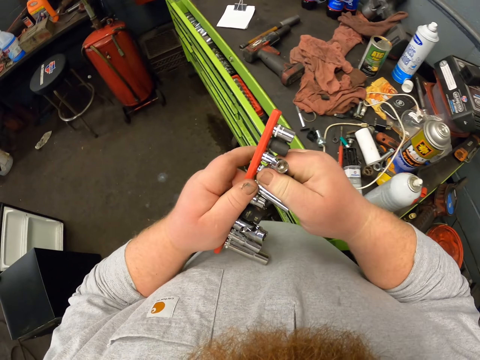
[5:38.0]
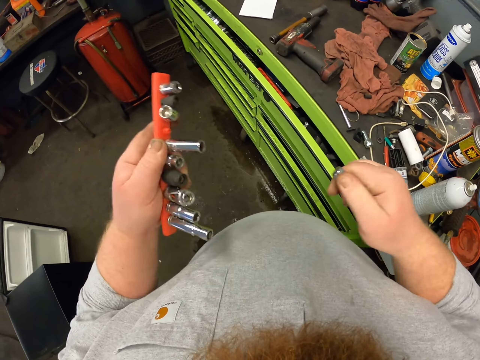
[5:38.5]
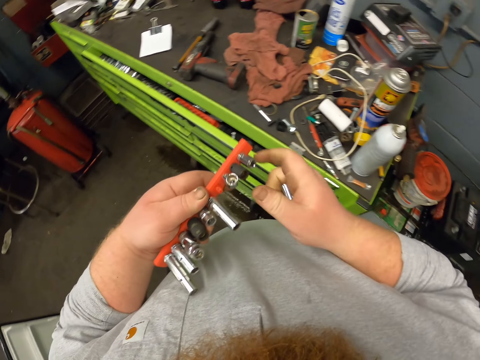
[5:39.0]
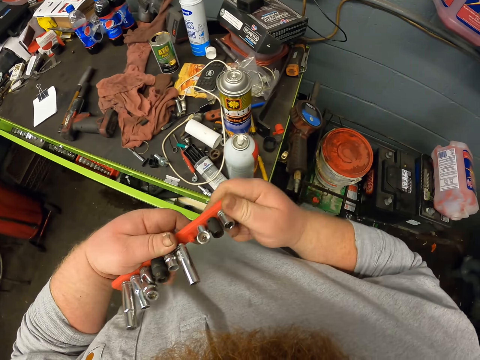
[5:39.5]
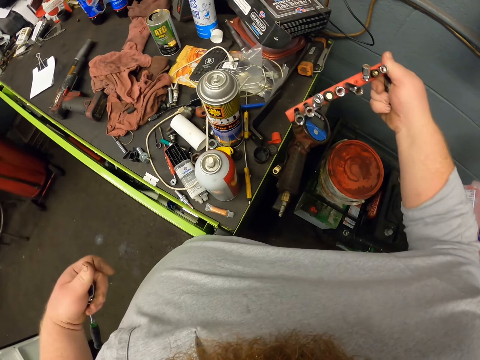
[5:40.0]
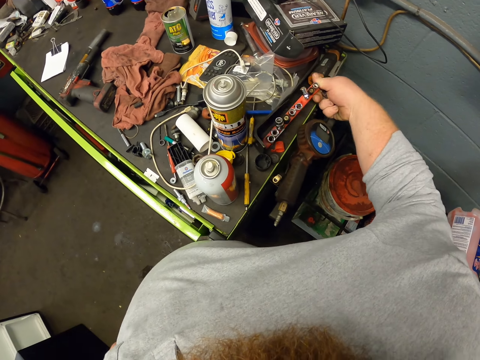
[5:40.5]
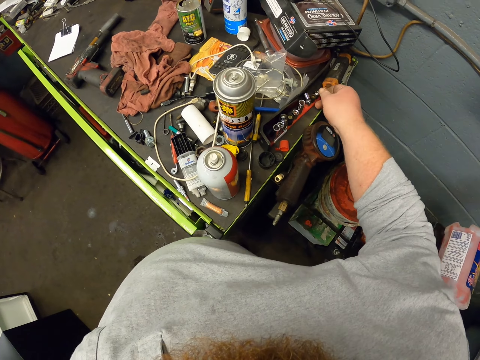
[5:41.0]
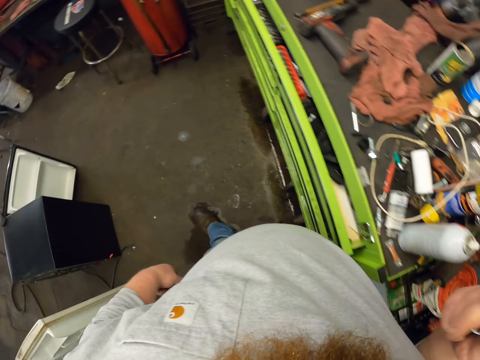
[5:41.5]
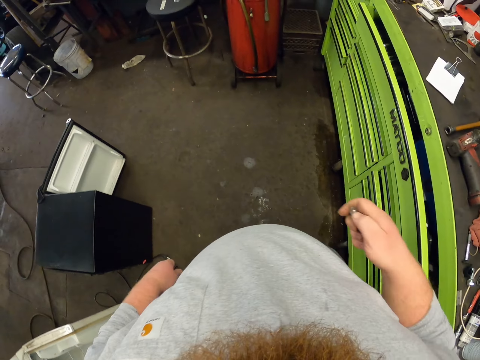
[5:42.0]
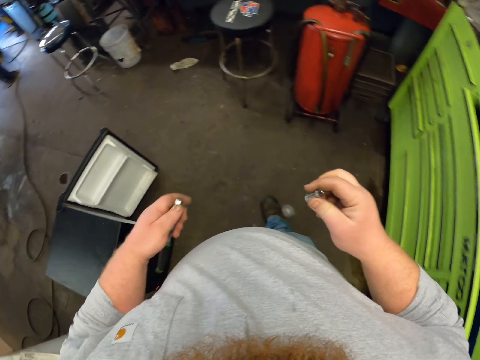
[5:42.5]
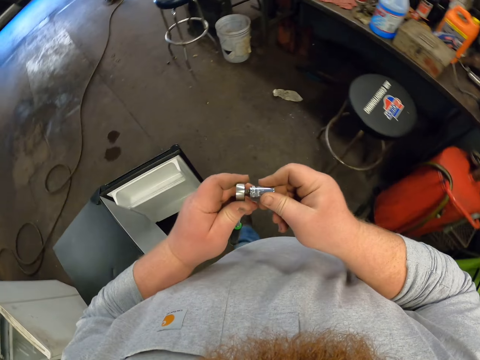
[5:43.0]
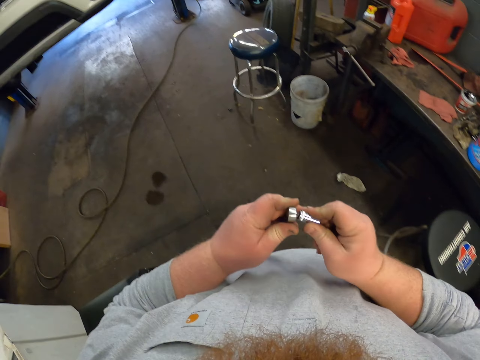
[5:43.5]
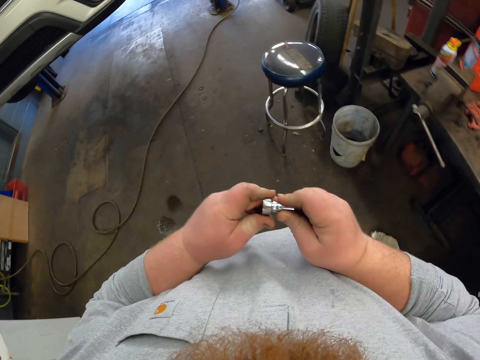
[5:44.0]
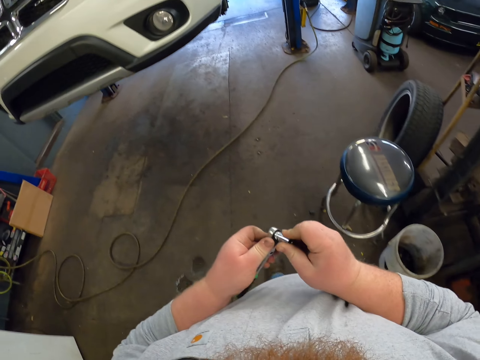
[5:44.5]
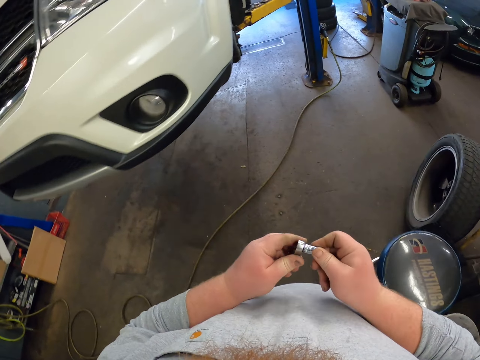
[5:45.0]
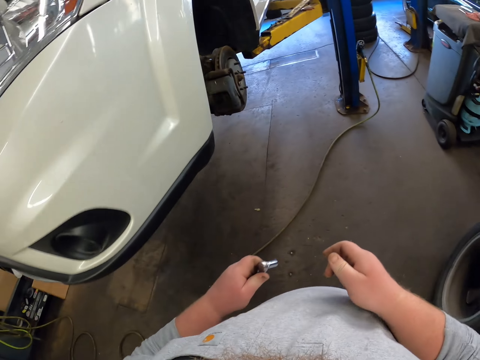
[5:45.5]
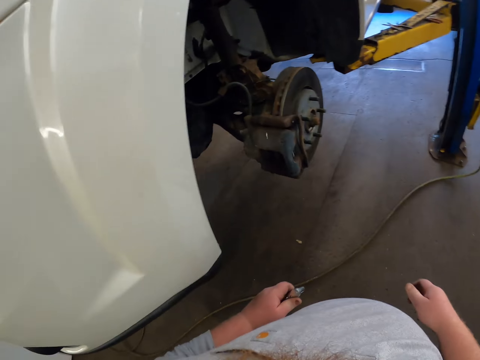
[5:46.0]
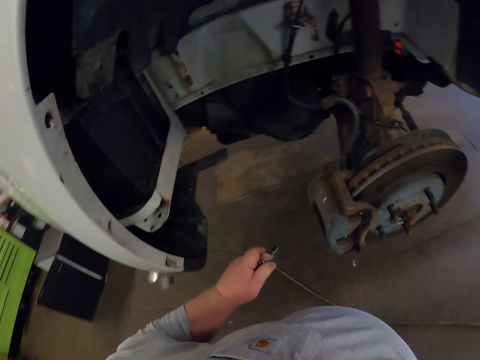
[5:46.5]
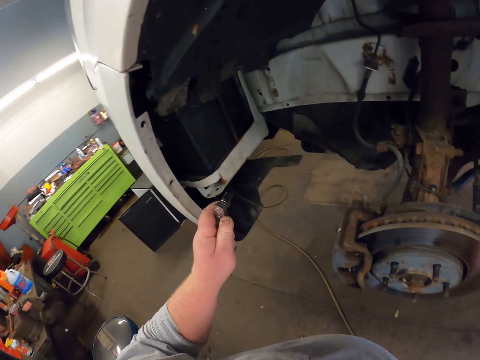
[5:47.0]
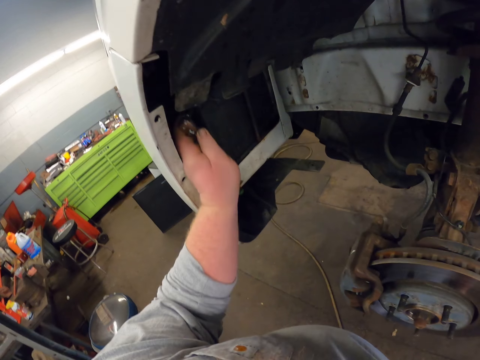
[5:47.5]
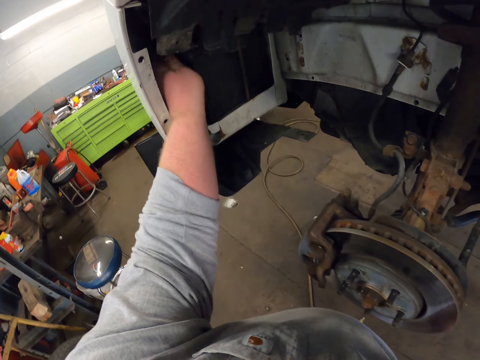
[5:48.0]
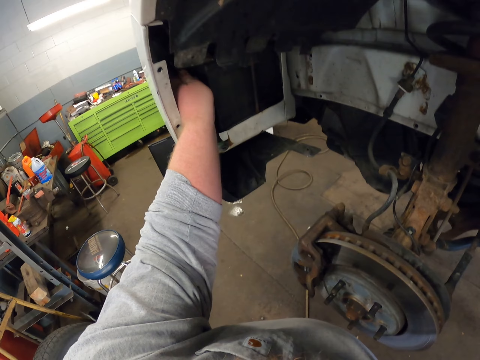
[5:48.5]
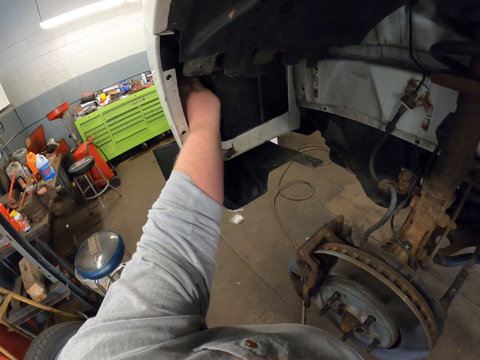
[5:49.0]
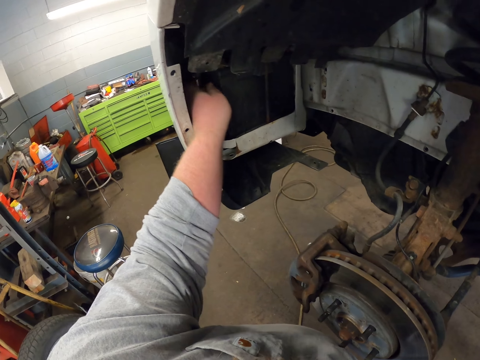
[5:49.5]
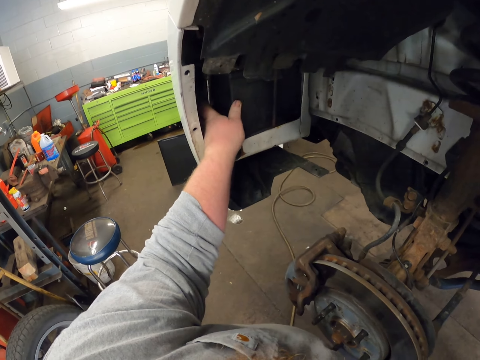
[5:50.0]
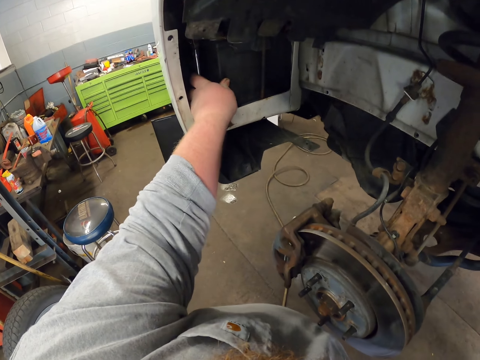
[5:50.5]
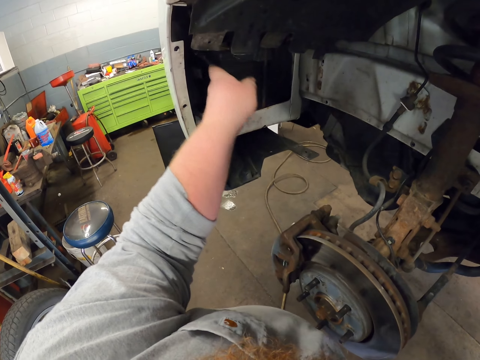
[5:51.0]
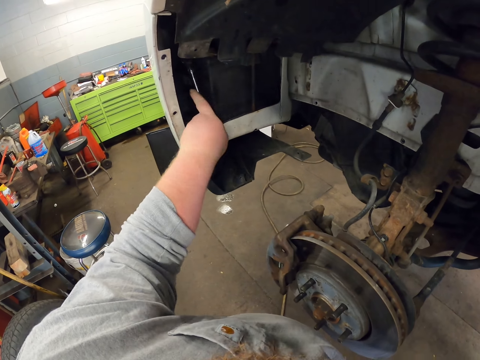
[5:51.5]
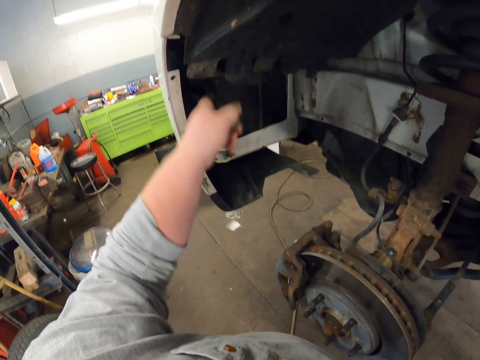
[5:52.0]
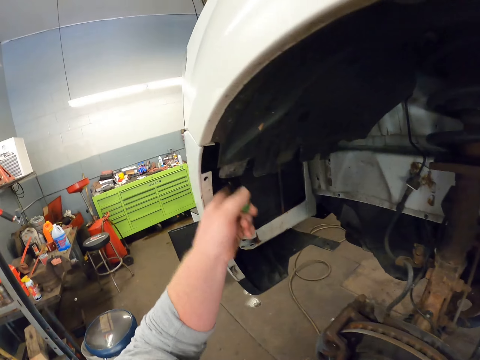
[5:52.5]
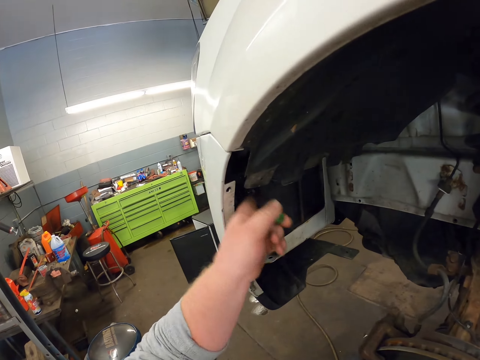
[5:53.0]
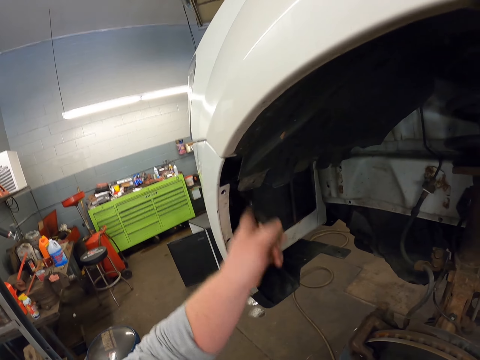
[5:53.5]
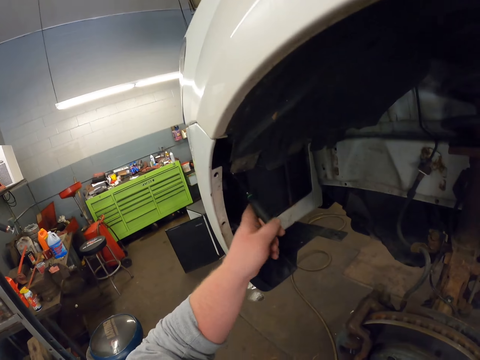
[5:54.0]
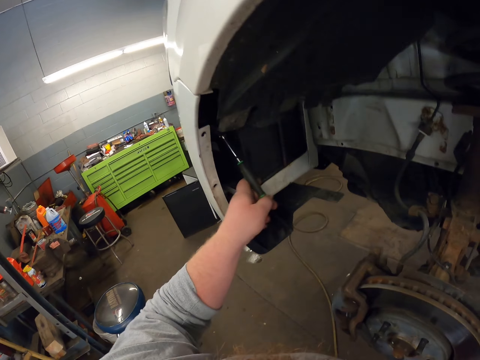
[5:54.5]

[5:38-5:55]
The camera wearer takes a wrench socket from the holder. They put the wrench socket holder down on the cabinet. They walk towards the car. They touch something. They attach the wrench socket to the handle. They put something in the vehicle. They unfasten a nut. They fix the car part with something.

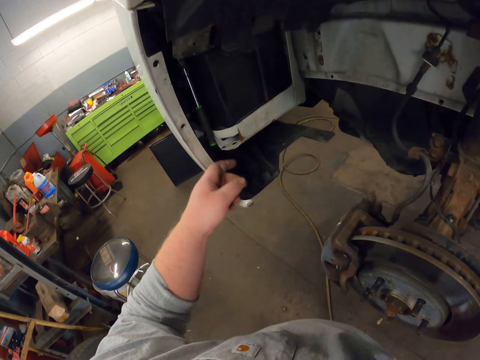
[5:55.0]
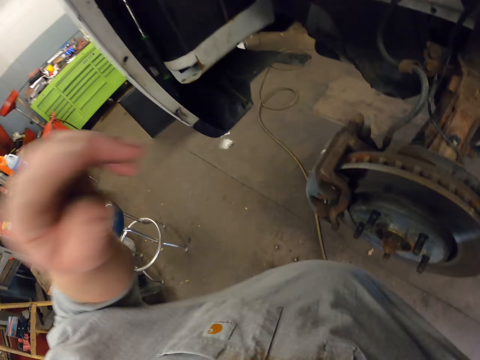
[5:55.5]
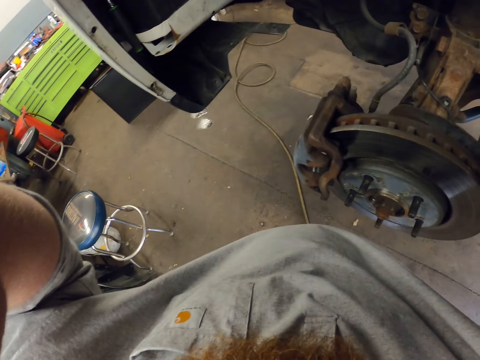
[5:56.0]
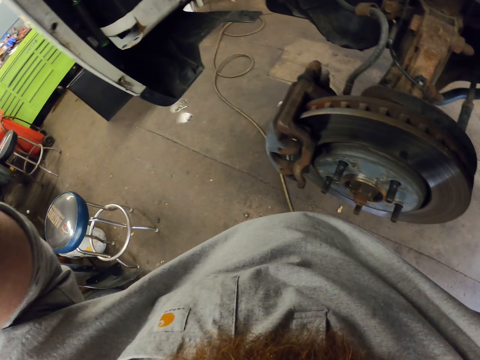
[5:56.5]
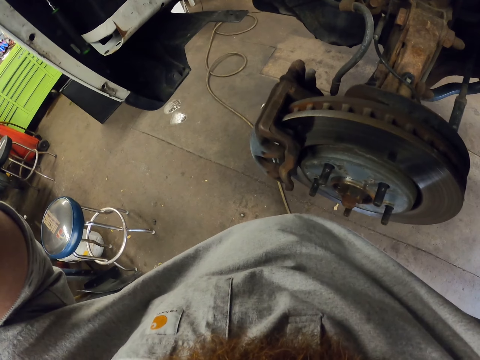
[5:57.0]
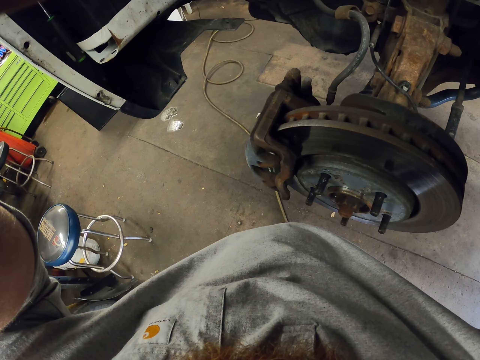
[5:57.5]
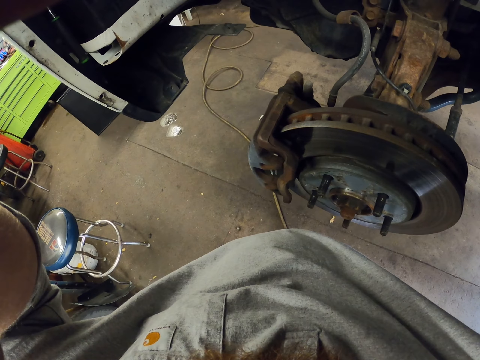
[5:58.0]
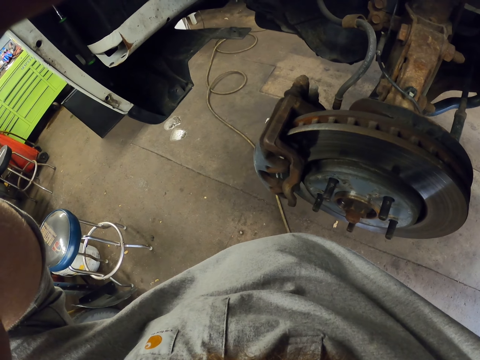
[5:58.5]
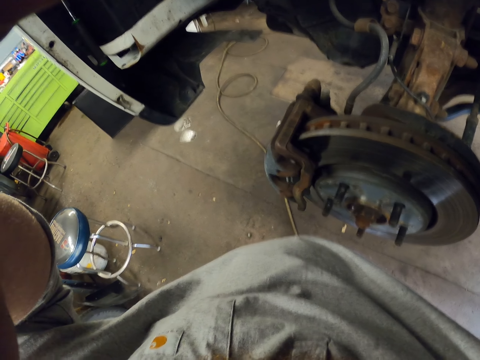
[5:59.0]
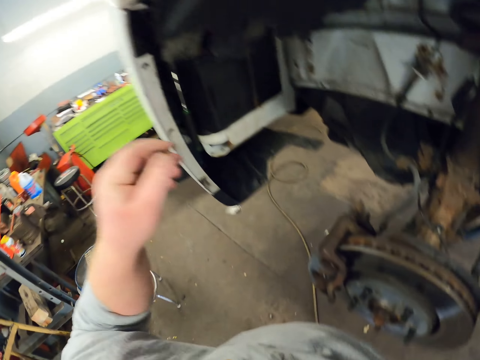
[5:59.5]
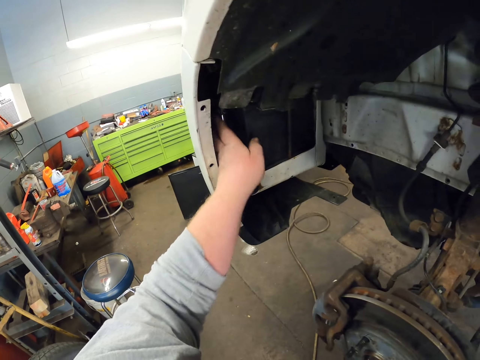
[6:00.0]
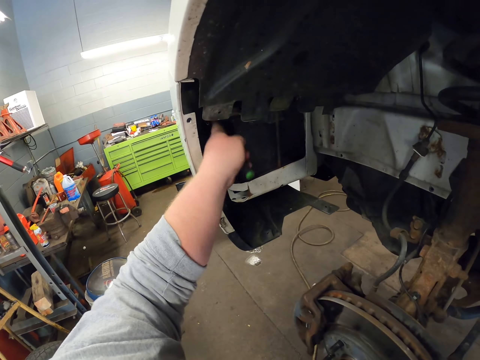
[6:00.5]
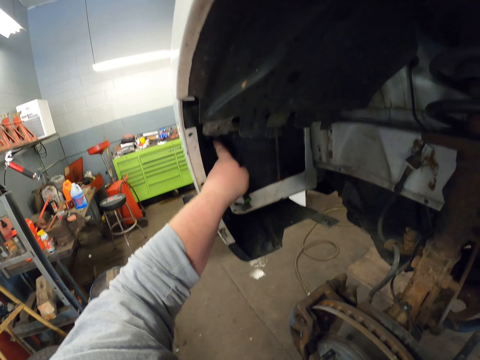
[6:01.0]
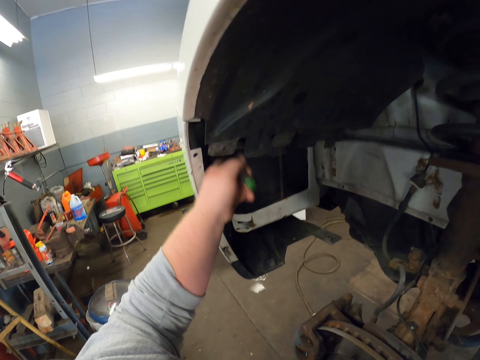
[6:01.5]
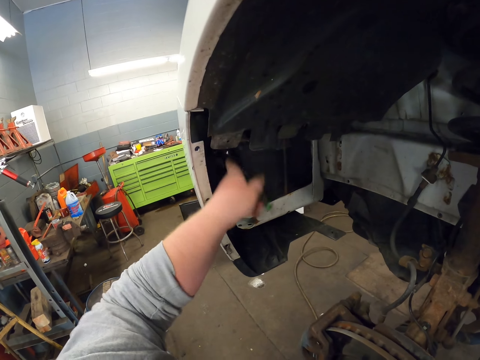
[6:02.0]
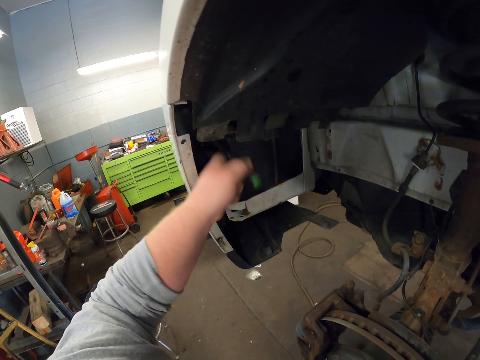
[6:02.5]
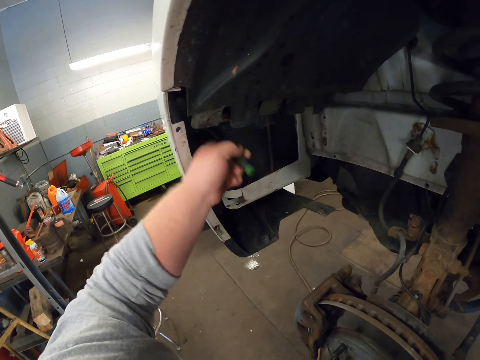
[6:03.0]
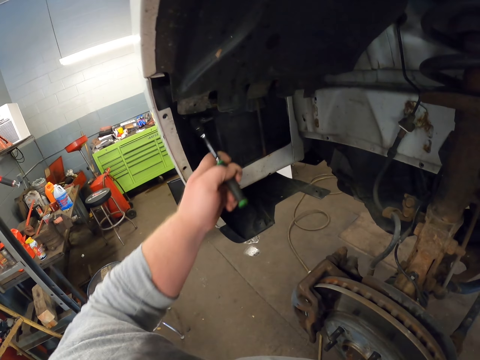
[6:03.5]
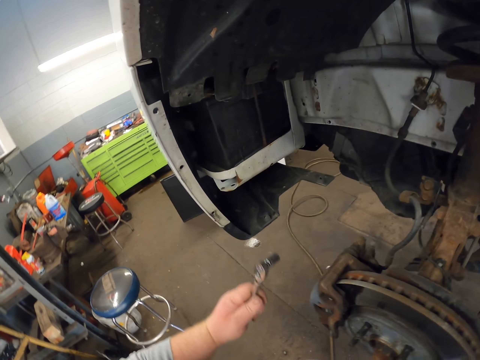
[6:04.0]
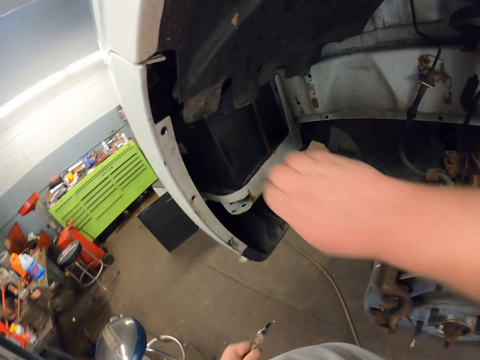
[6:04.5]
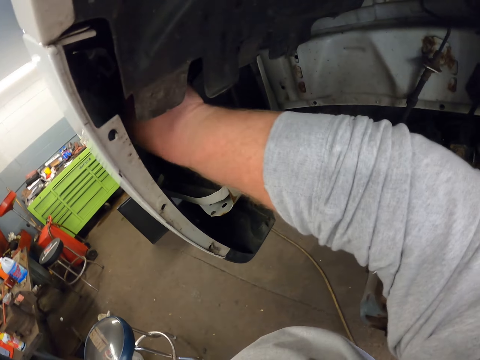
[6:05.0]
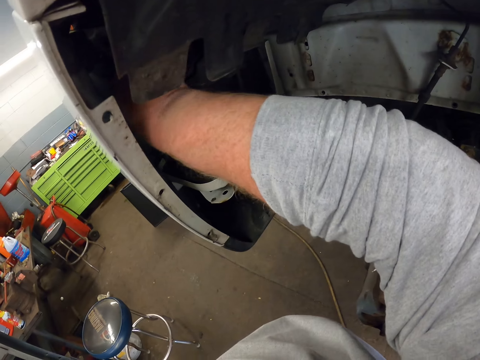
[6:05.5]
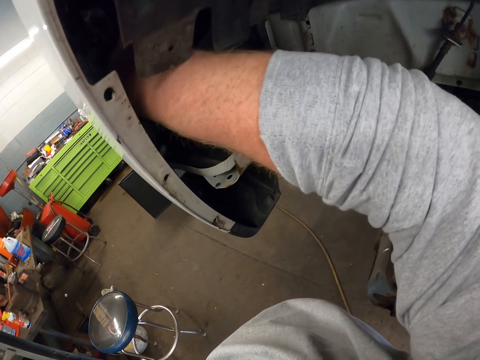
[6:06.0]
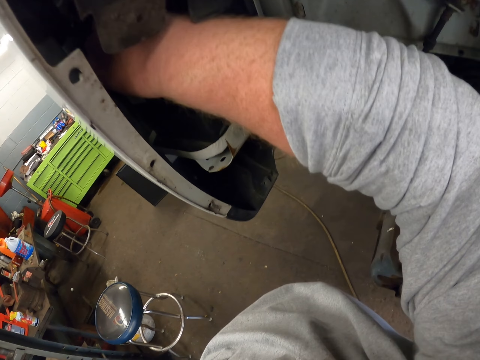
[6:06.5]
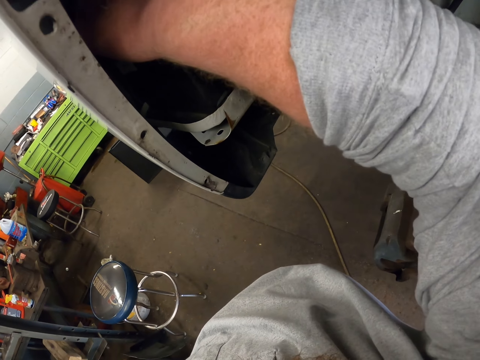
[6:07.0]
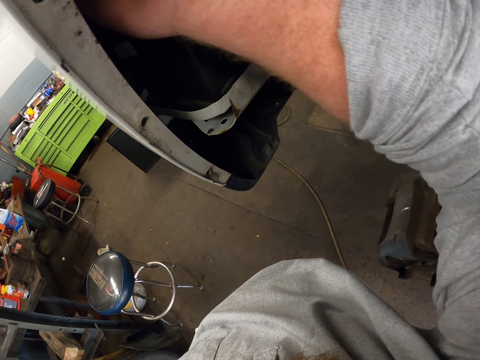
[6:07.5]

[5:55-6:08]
The camera wearer carries his hands up. He adjusts the camera. He touches the spanner in the vehicle. He unfastens the nut. He removes the nut with his right hand. He touches the vehicle.
